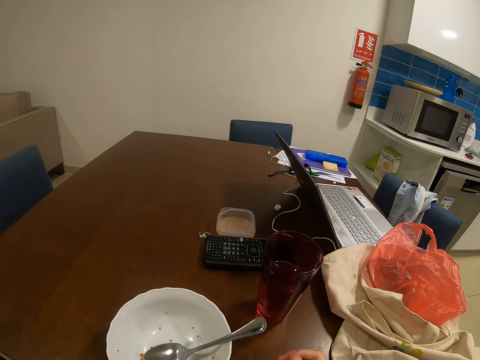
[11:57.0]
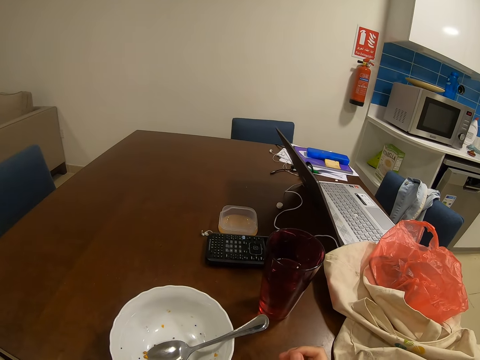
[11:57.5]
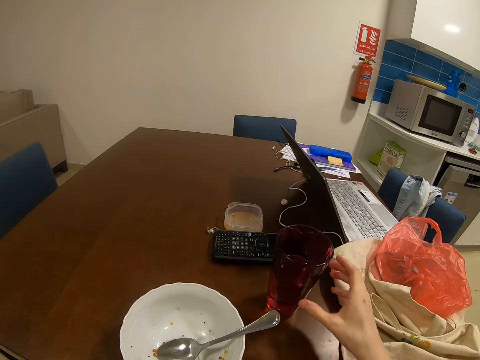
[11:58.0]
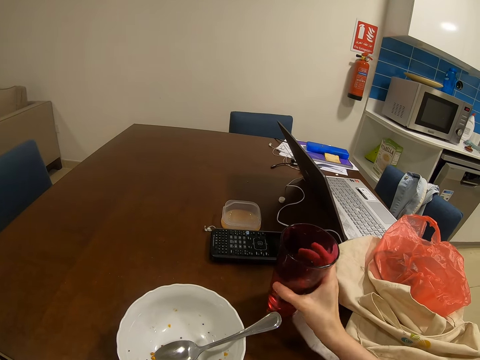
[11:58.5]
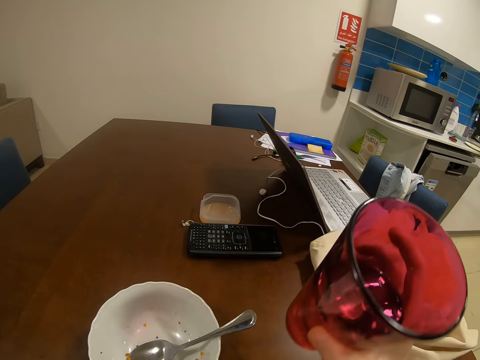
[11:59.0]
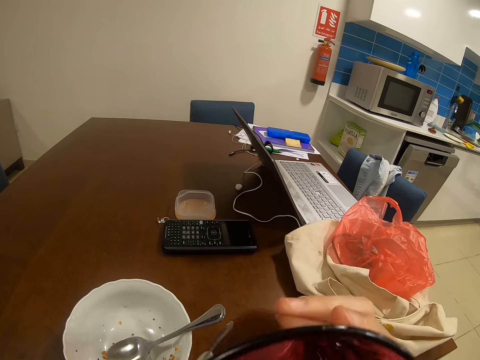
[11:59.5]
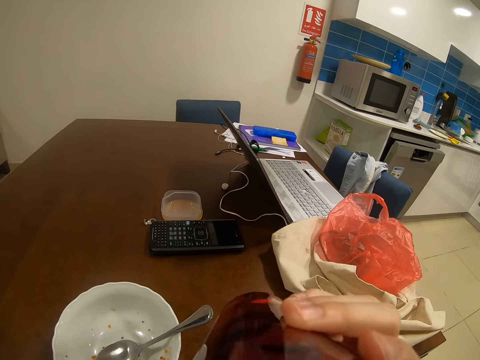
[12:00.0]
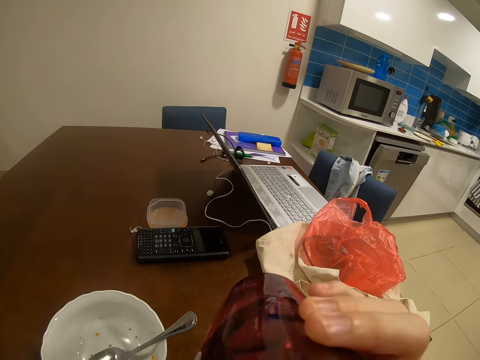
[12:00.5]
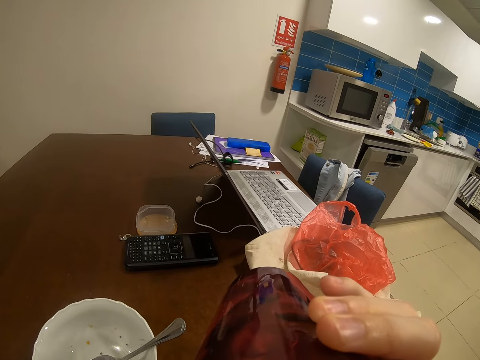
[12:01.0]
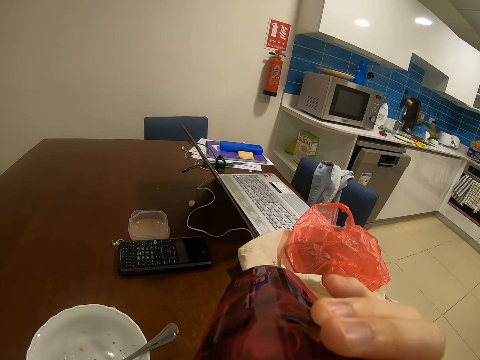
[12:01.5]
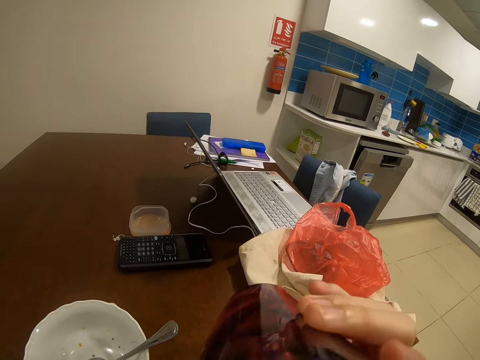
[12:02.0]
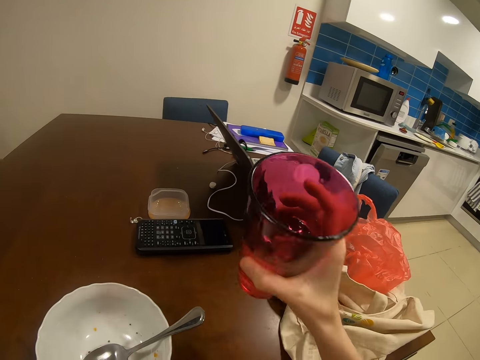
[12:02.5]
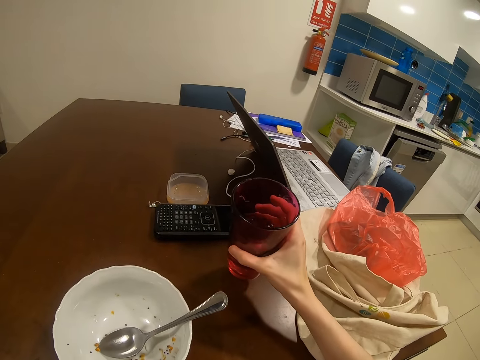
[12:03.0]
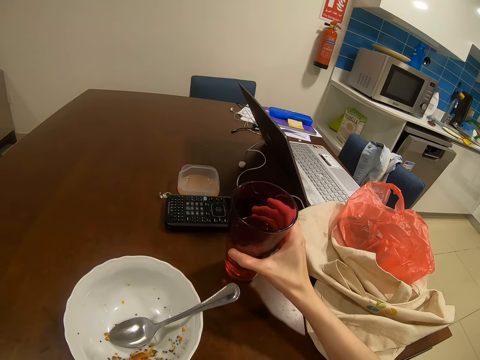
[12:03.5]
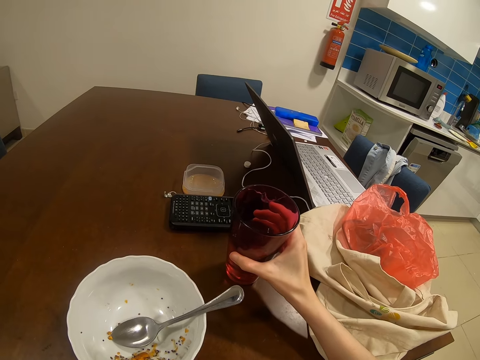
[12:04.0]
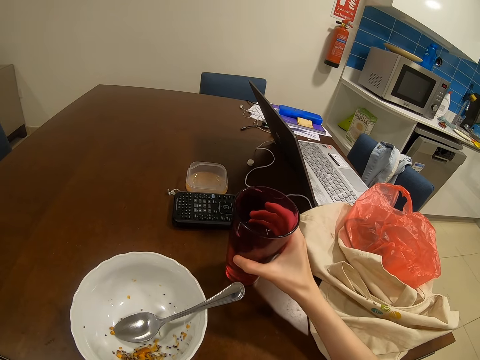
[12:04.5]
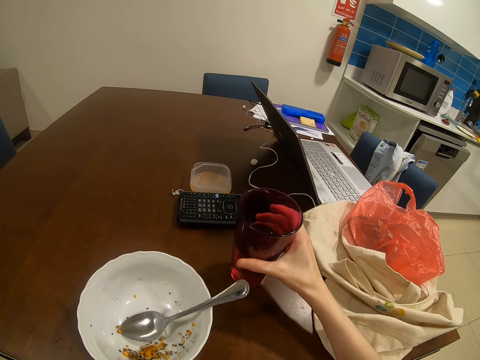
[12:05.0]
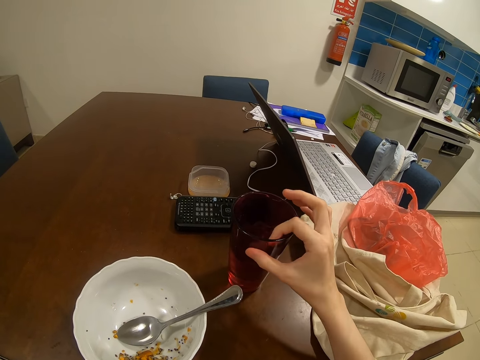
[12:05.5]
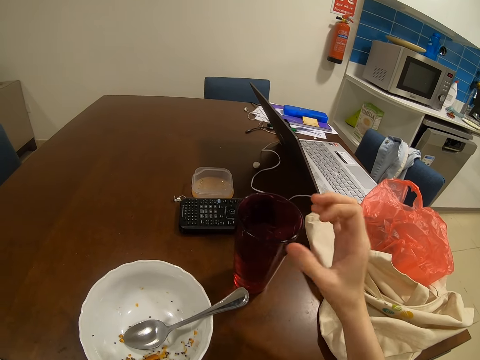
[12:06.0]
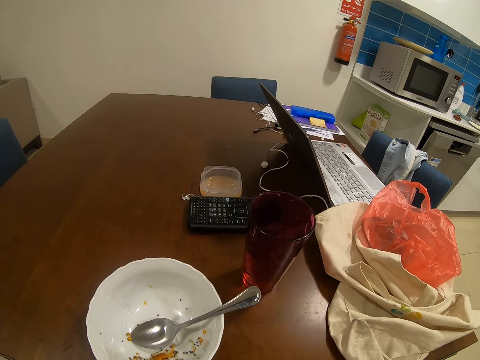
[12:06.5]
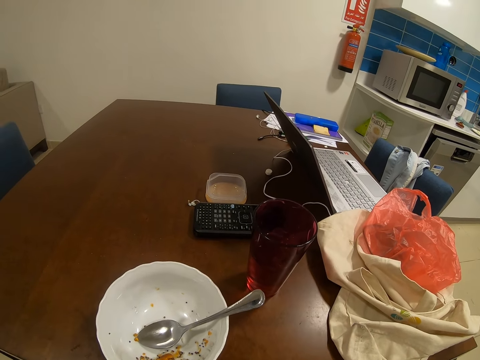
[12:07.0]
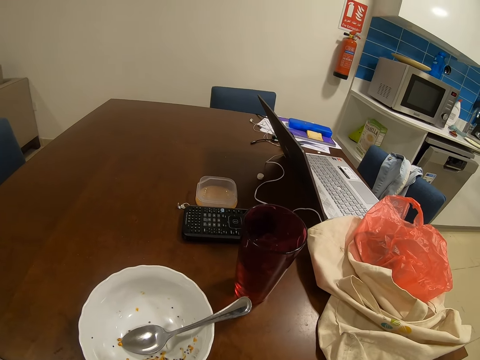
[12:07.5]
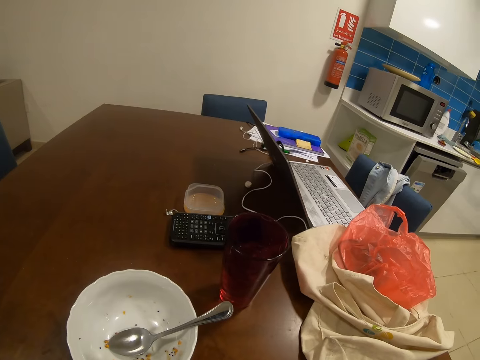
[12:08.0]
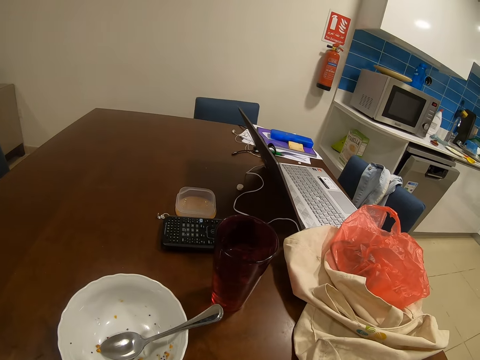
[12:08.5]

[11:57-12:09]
The camera wearer picks up the water cup. They drink water from the glass.

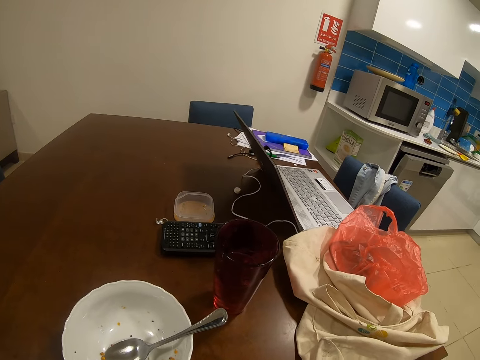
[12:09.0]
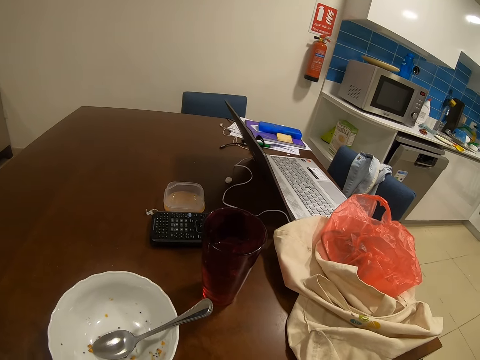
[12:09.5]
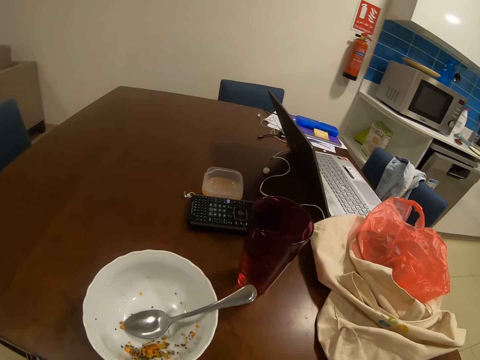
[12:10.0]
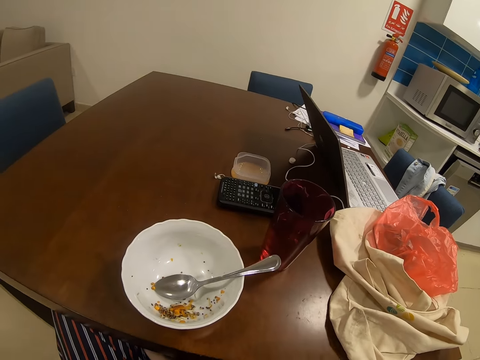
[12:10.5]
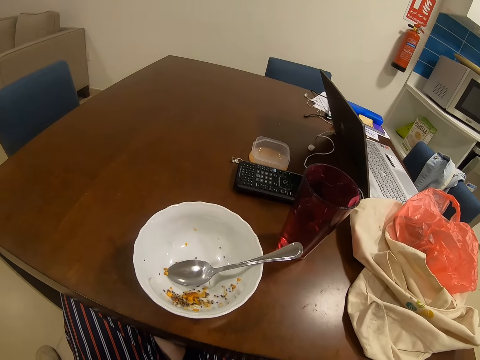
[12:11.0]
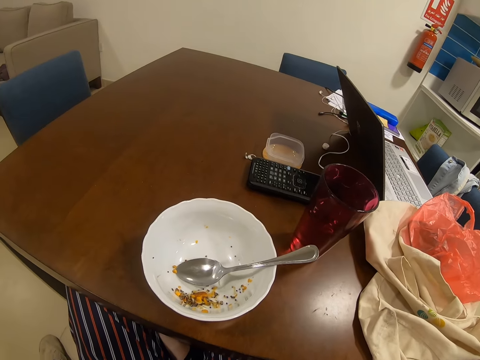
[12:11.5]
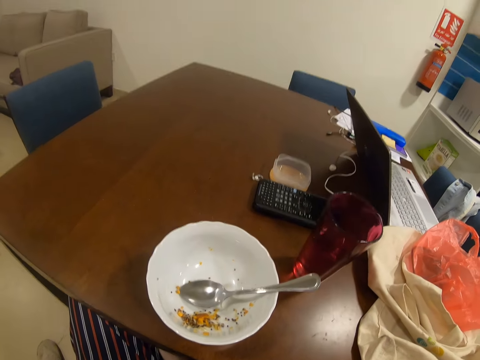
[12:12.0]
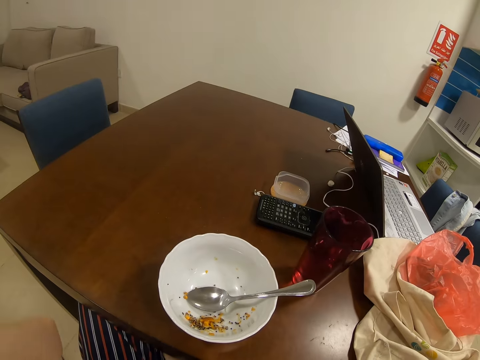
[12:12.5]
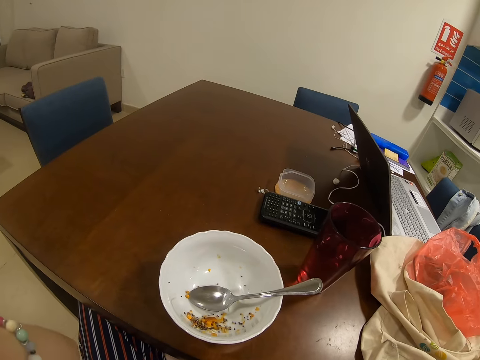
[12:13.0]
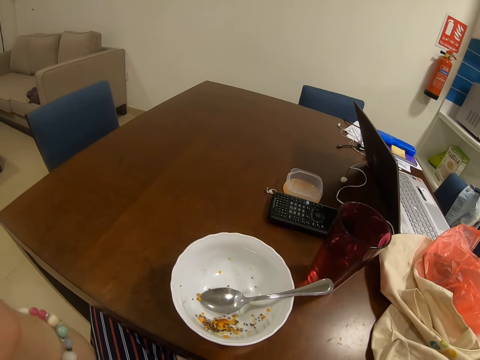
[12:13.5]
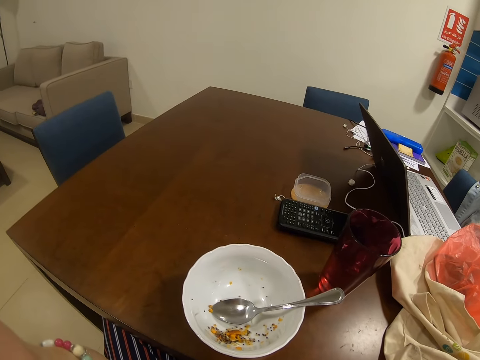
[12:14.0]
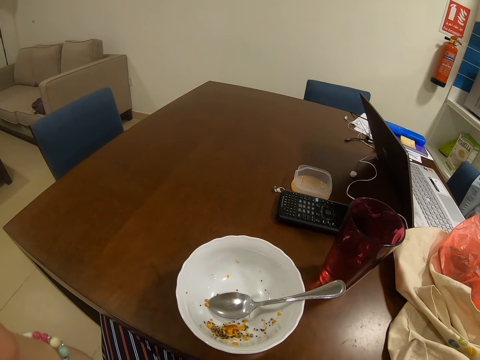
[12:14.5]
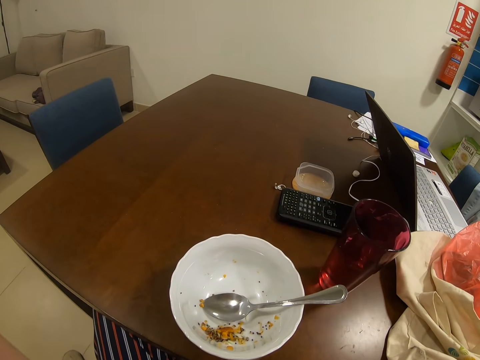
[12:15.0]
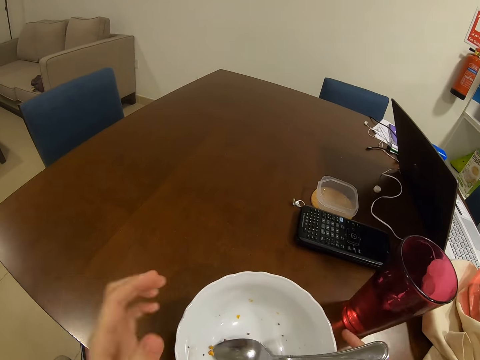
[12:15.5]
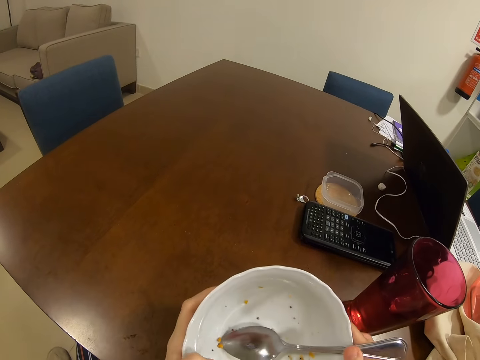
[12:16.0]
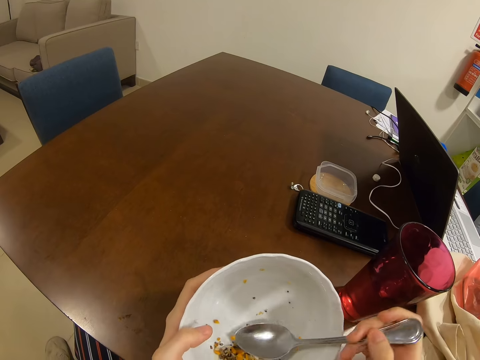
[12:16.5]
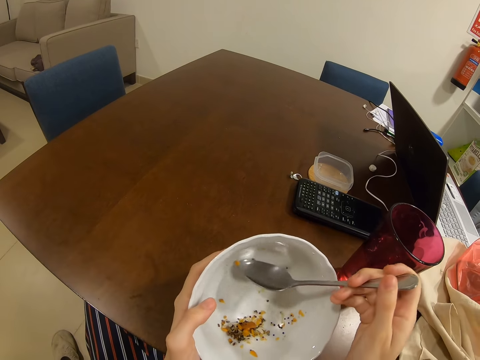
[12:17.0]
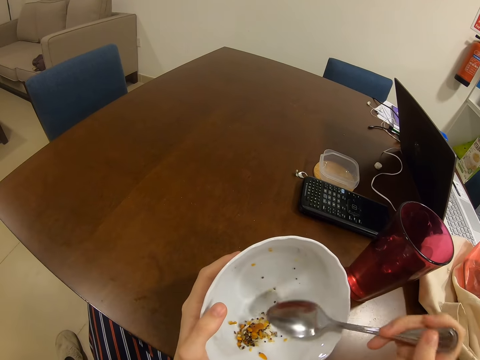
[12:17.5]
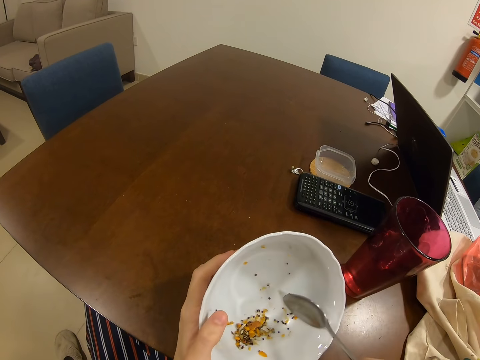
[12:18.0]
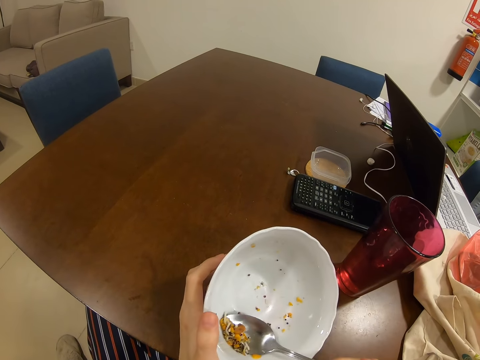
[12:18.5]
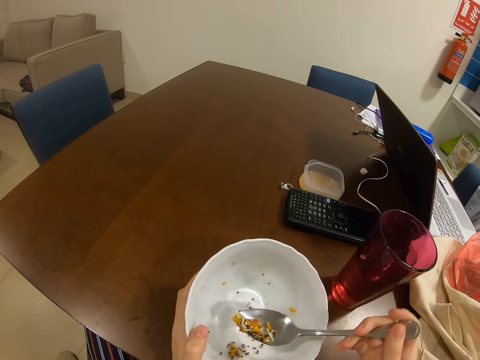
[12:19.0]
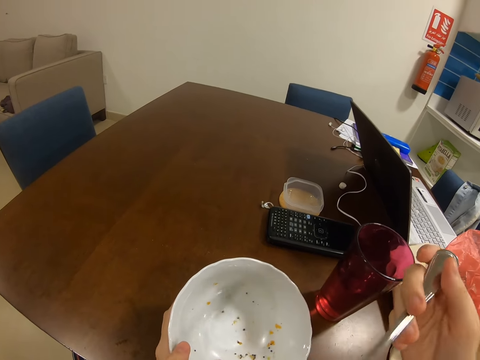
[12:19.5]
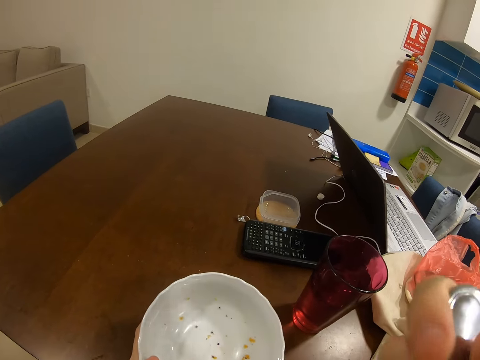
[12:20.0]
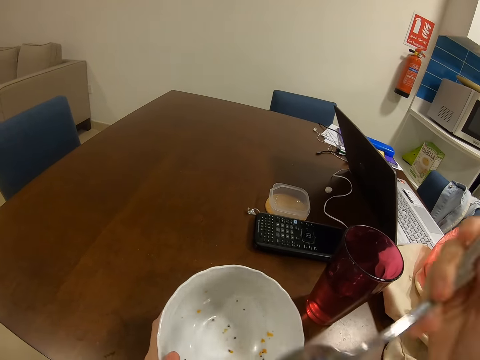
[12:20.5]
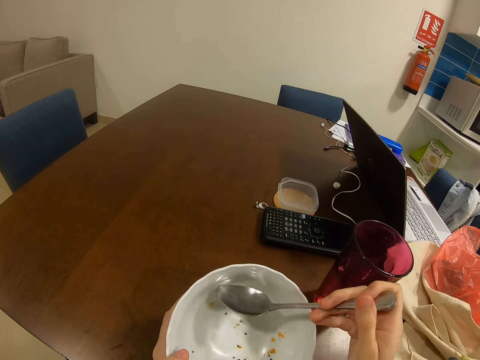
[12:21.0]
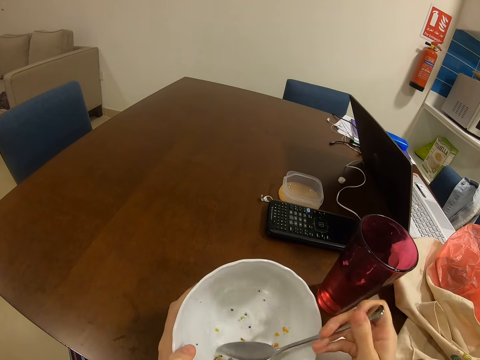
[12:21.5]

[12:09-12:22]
The camera wearer holds the bowl to eat.

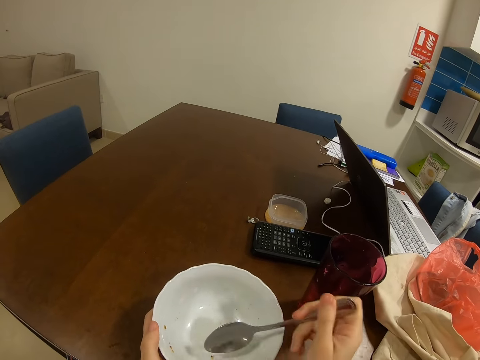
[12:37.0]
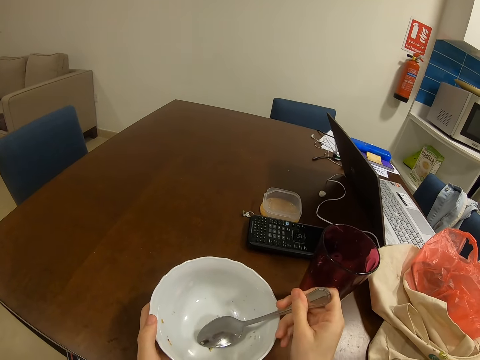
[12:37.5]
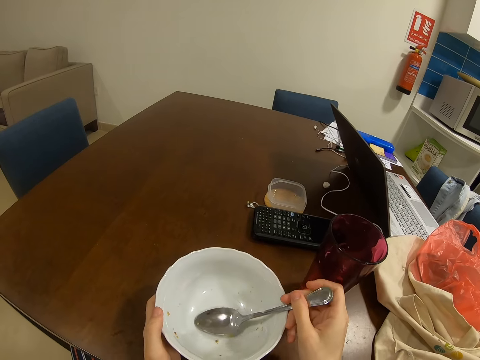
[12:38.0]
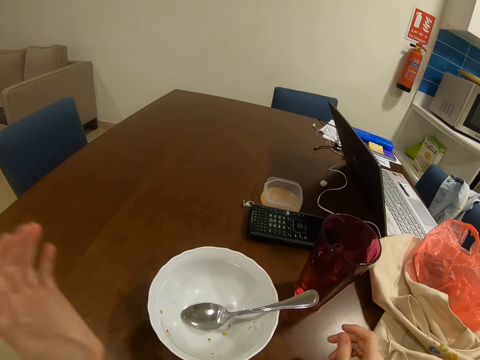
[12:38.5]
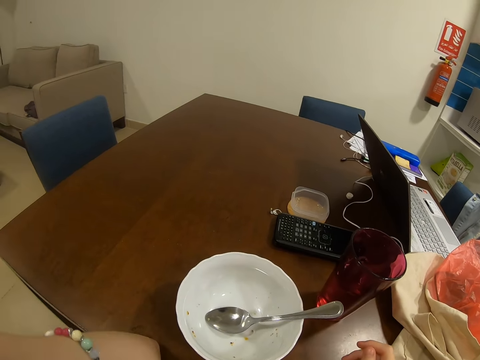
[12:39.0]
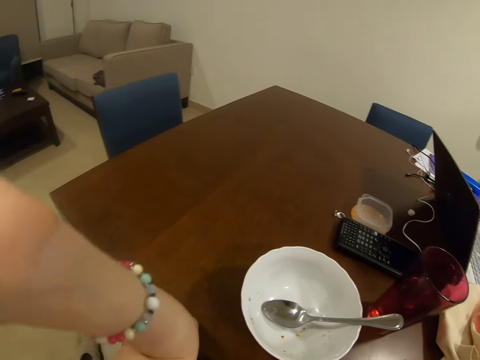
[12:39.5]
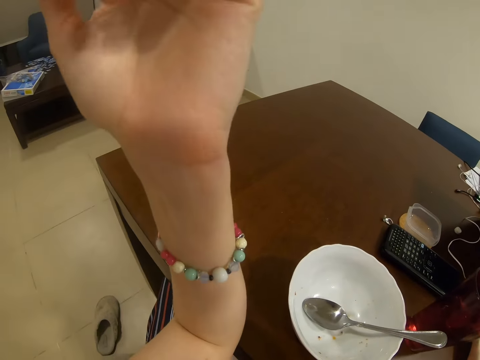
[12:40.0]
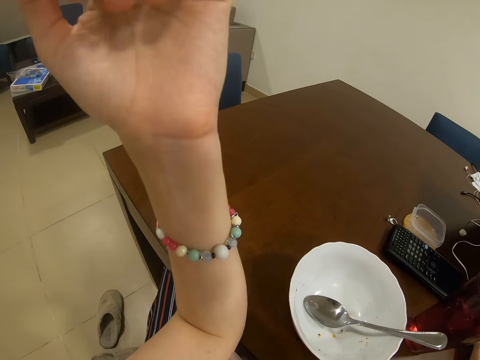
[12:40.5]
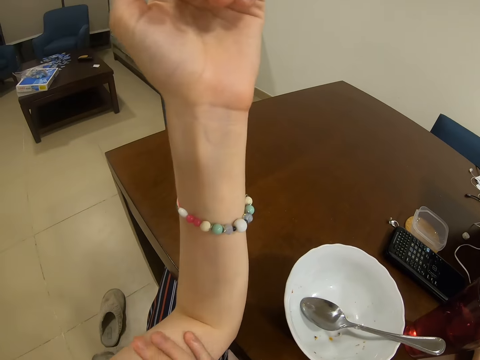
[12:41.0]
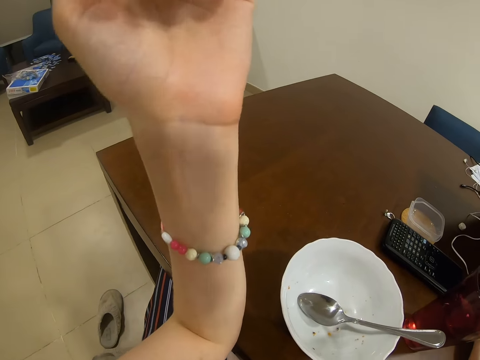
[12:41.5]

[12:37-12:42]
The camera wearer raises the left hand.
